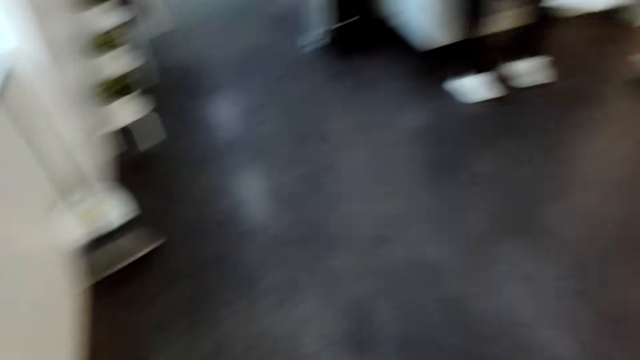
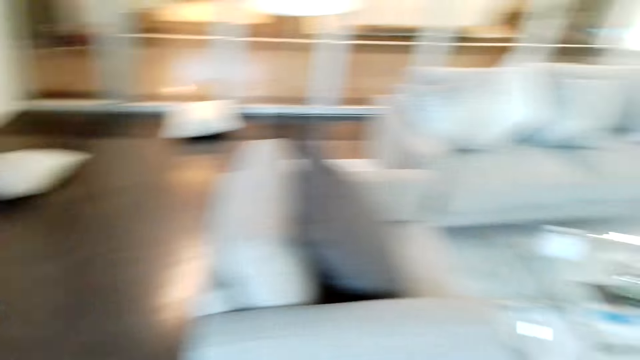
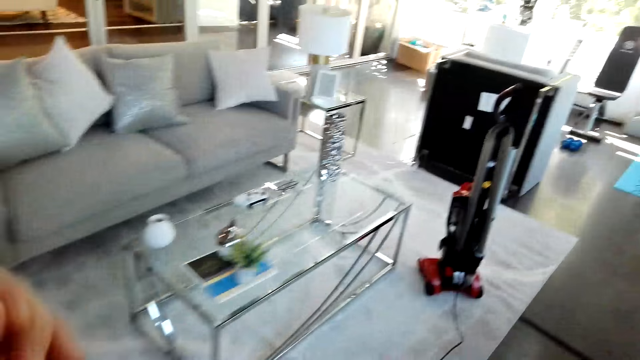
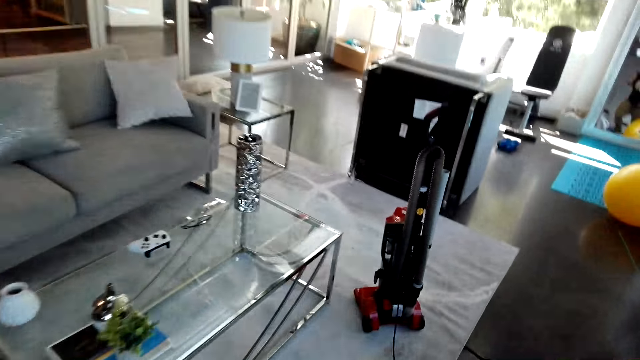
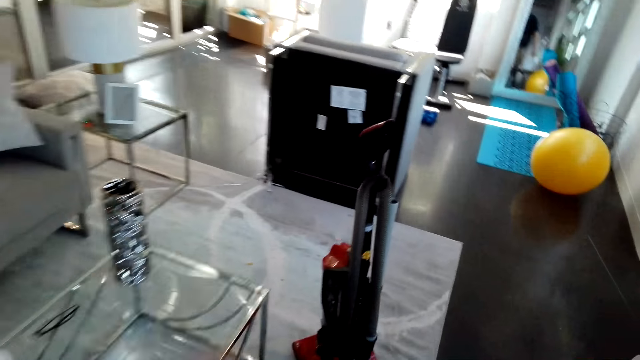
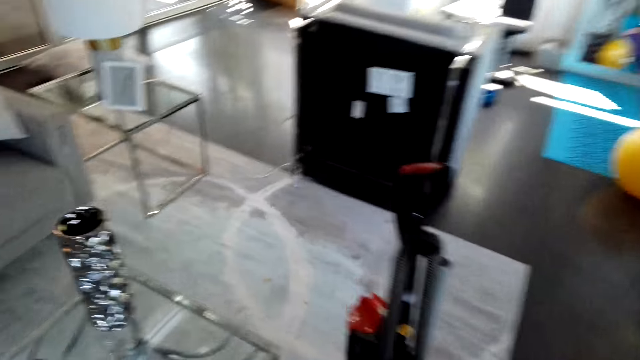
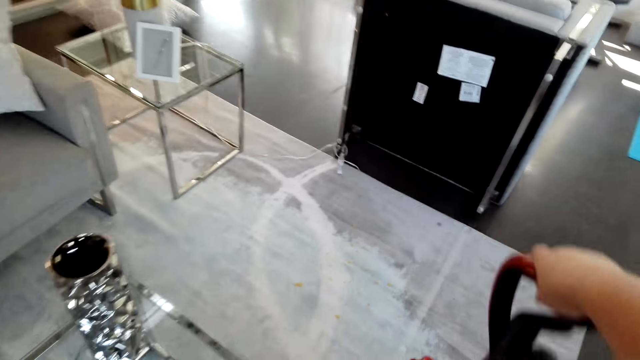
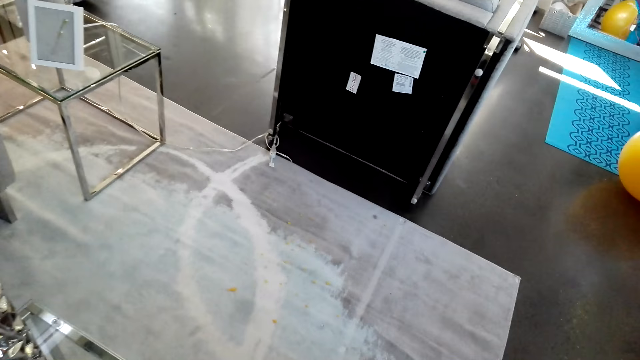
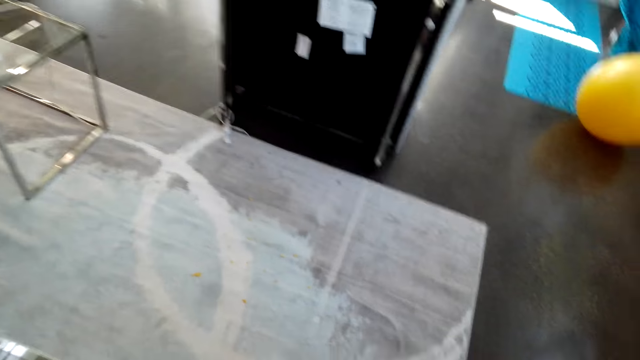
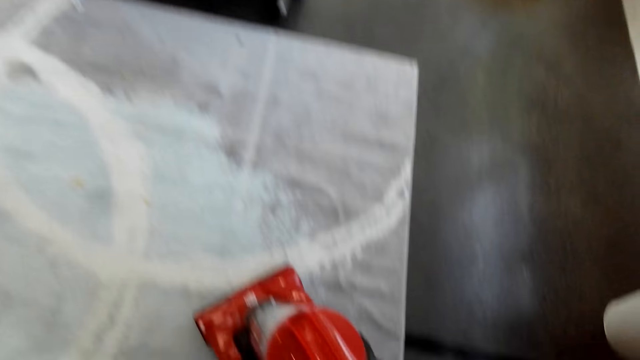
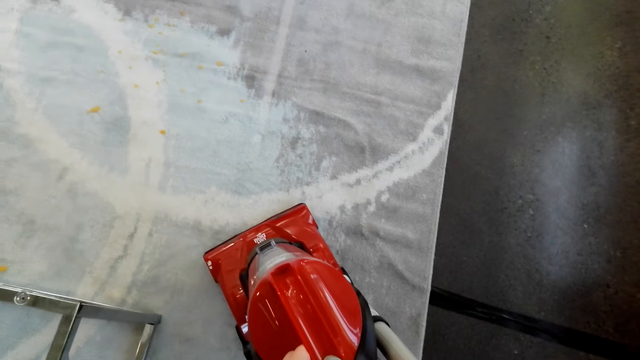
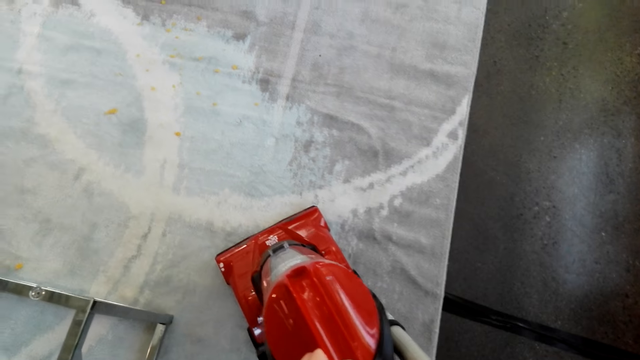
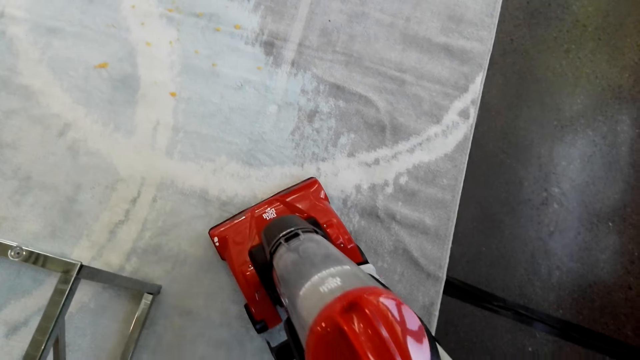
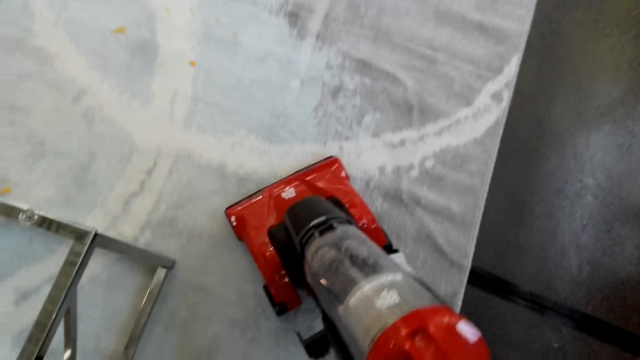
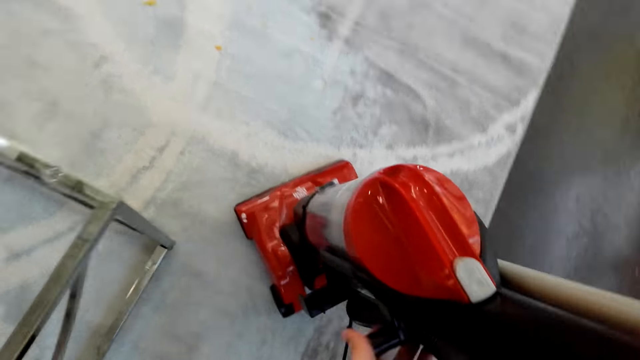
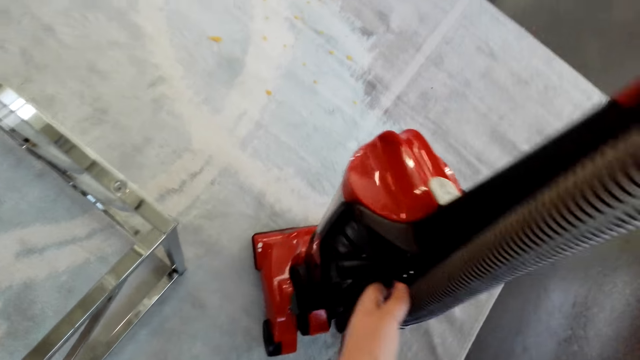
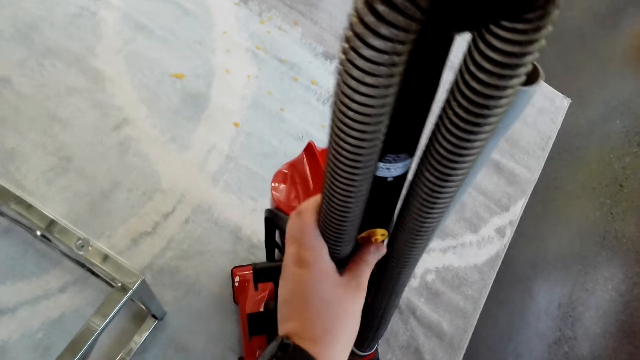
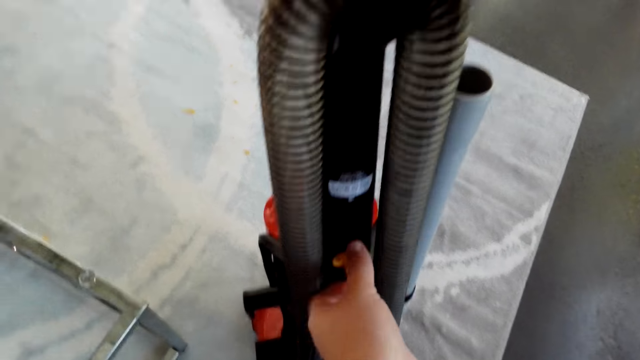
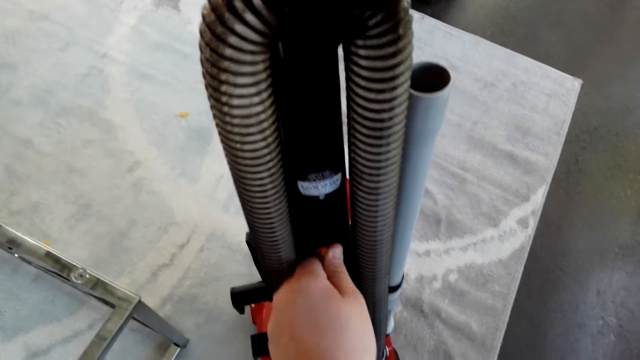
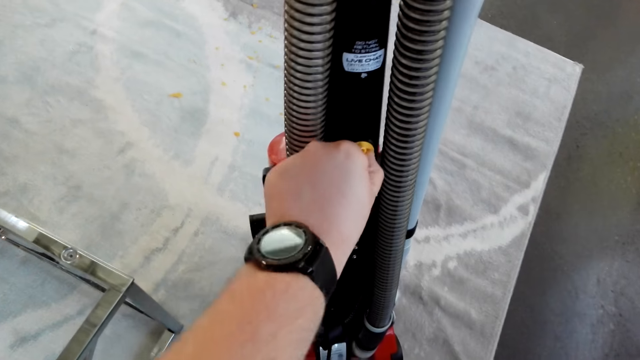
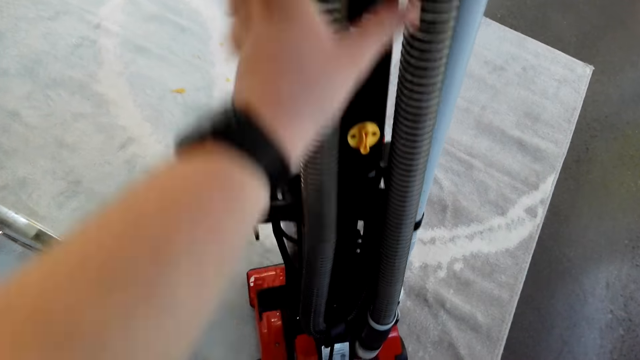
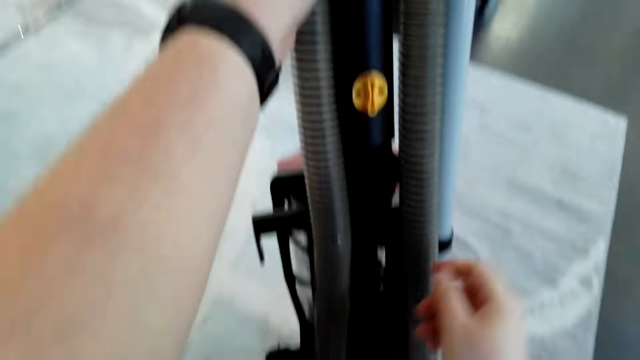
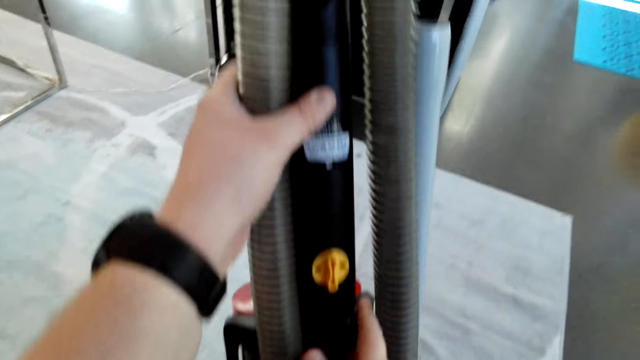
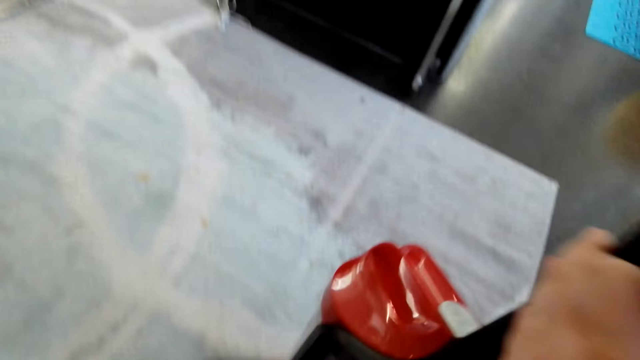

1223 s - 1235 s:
The camera wearer walks in the room. They touch the floor cleaner machine and set the mop machine.

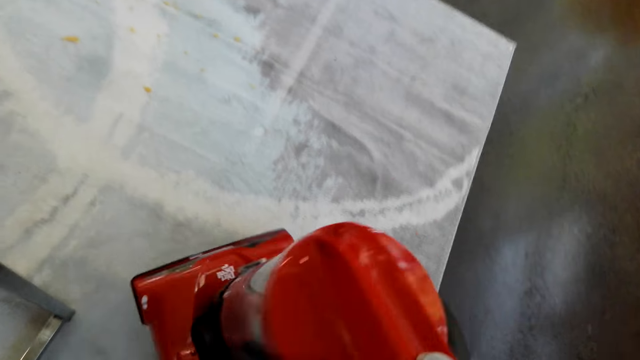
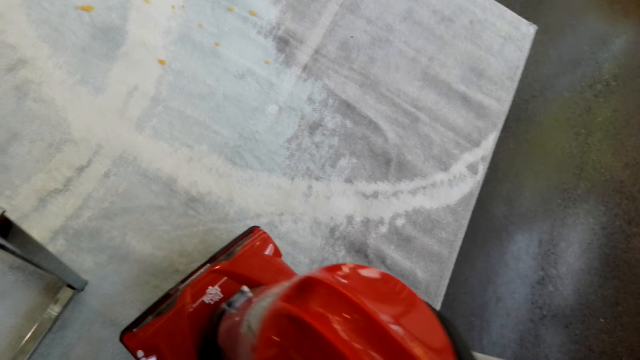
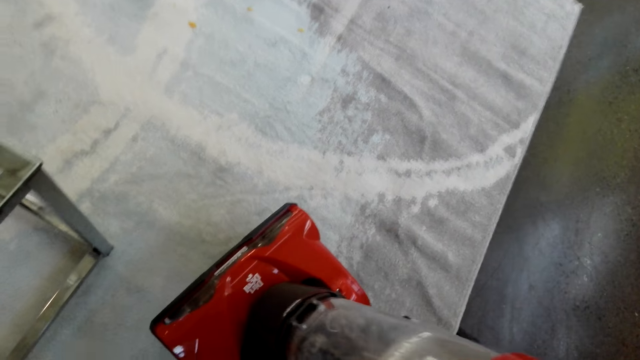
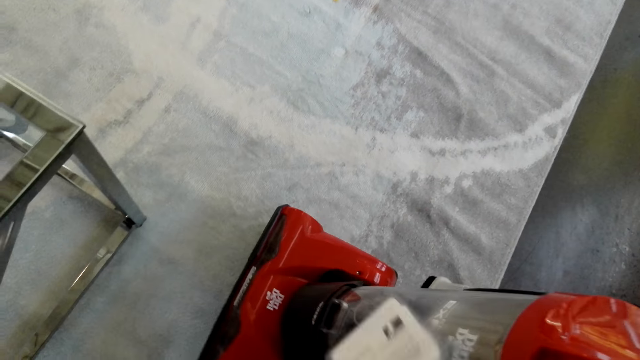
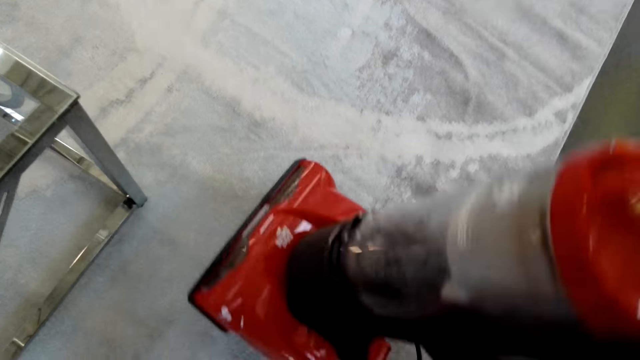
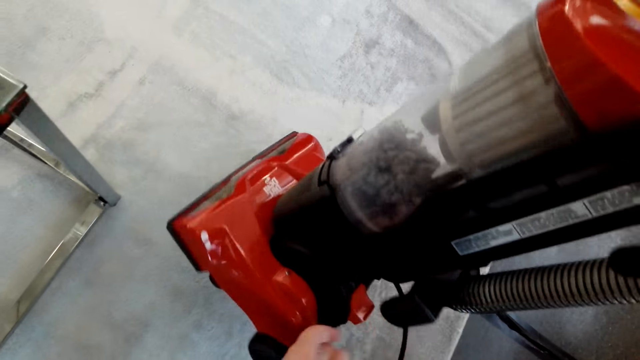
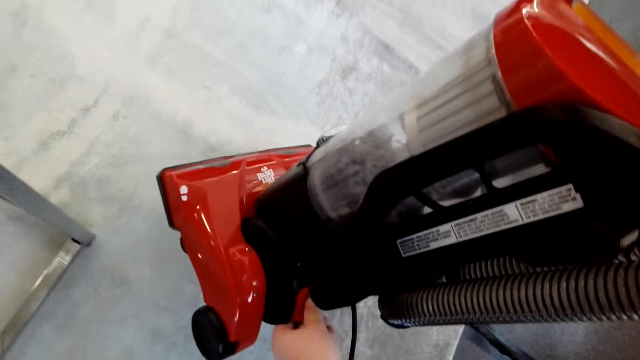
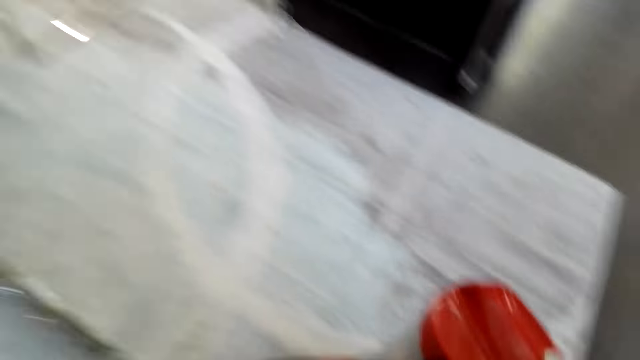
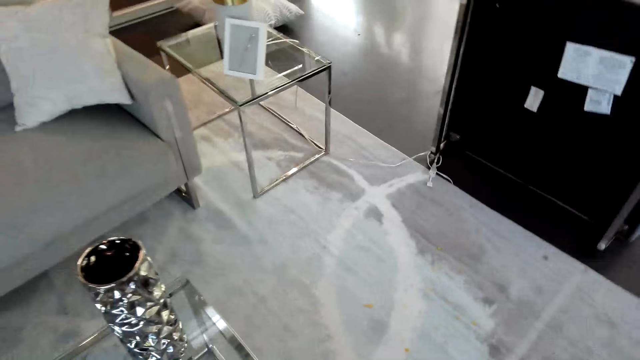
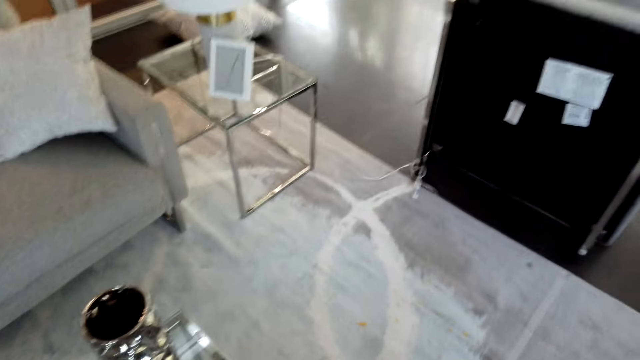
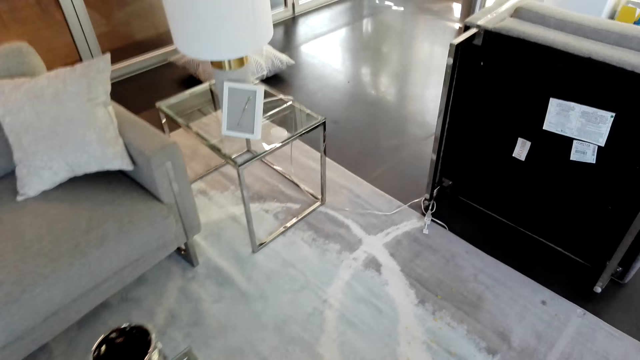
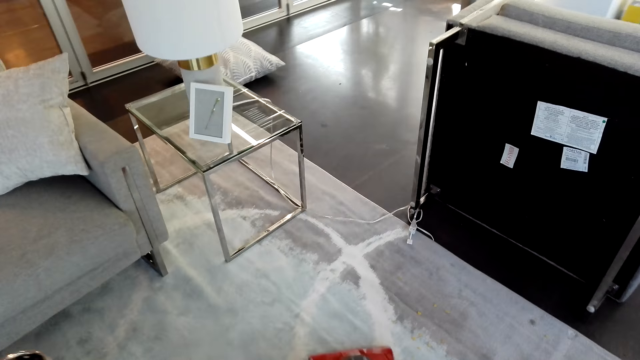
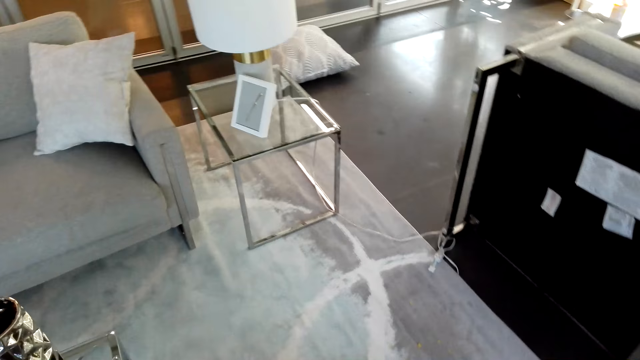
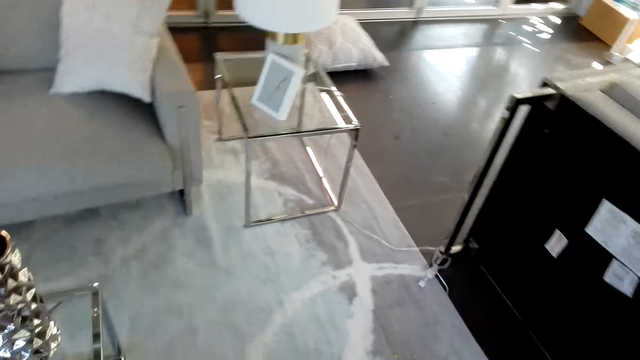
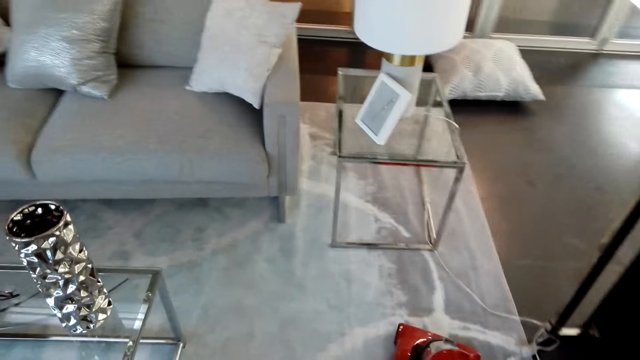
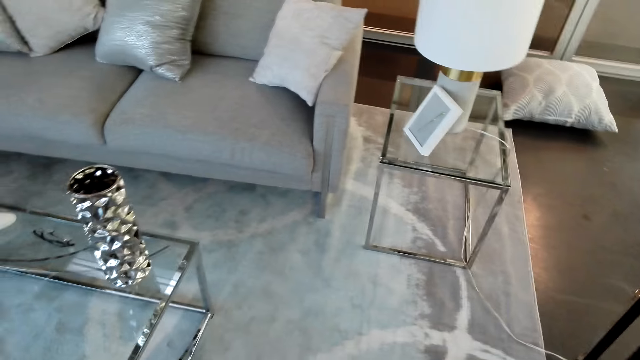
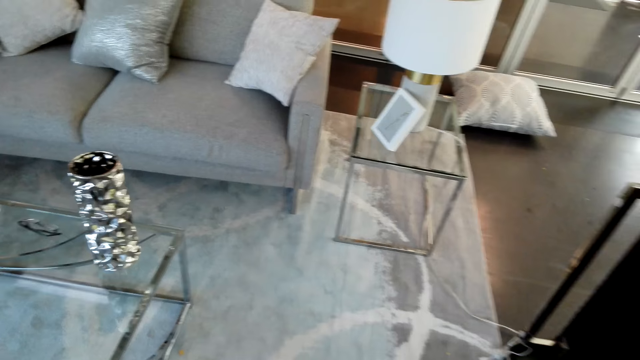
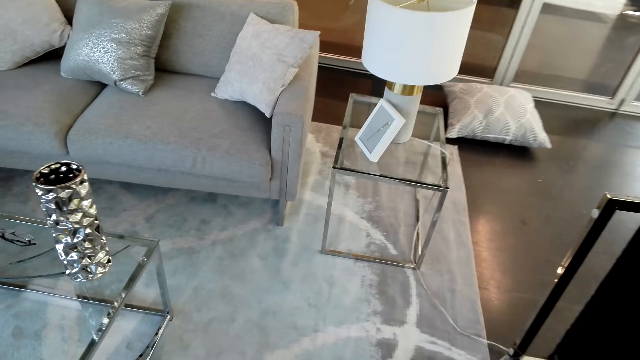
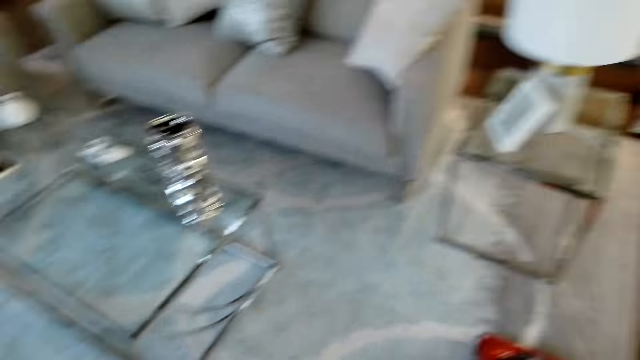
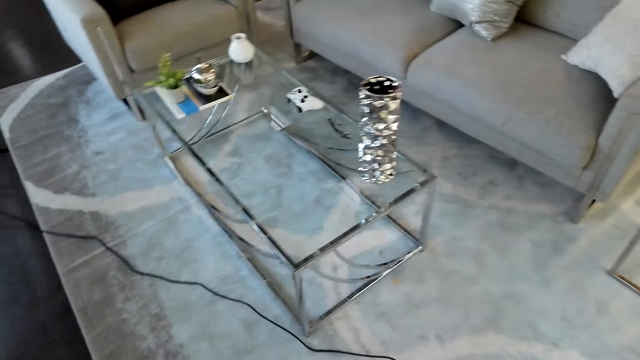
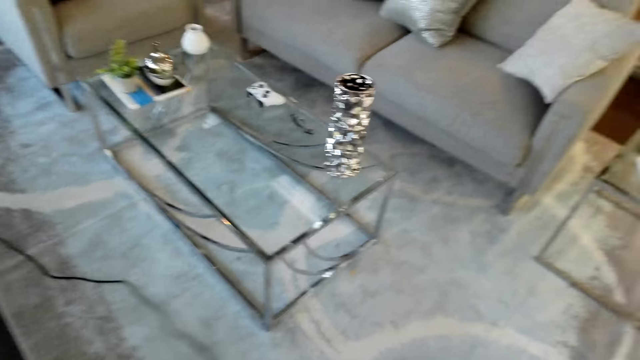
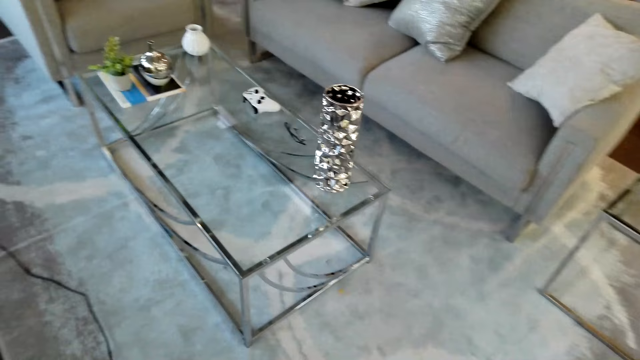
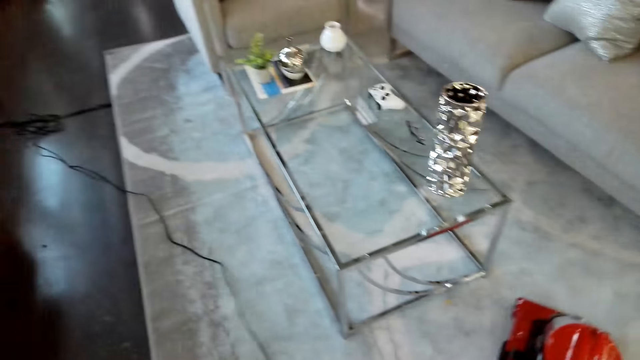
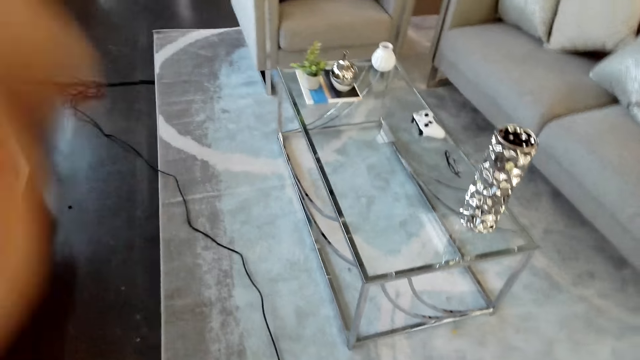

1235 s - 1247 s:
The camera wearer turns on the floor cleaner machine. They mop the floor. They clean the carpet.
